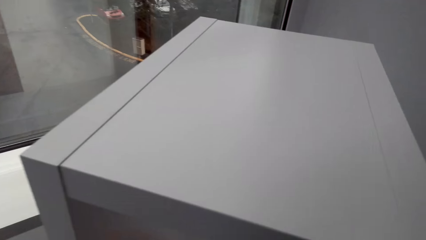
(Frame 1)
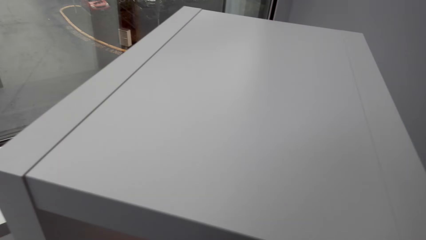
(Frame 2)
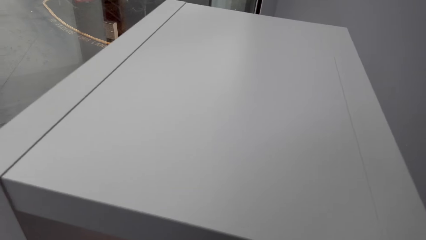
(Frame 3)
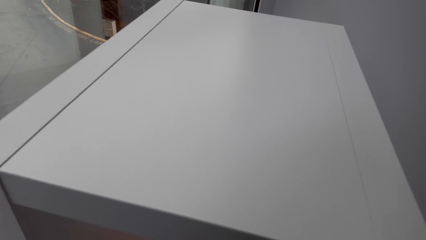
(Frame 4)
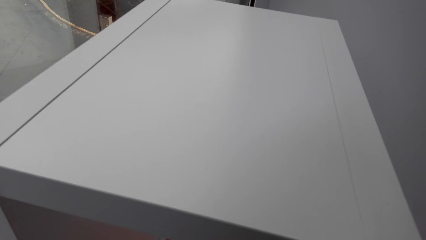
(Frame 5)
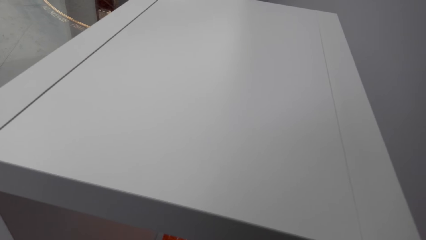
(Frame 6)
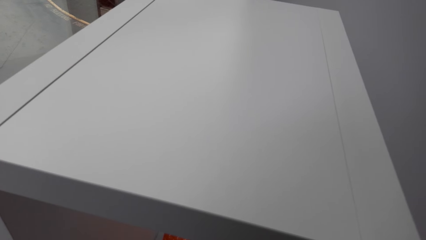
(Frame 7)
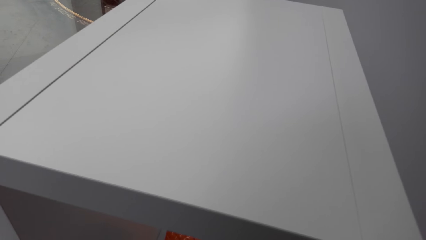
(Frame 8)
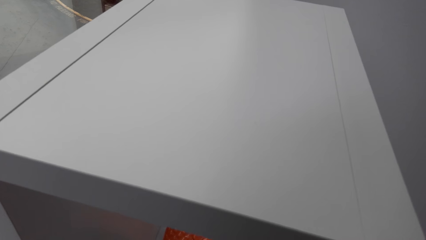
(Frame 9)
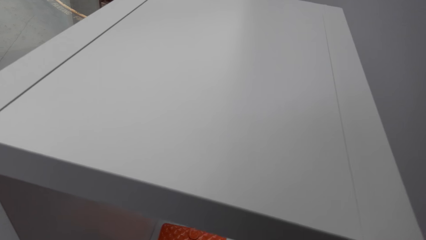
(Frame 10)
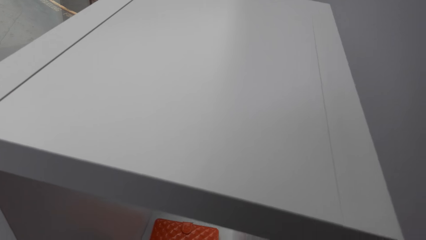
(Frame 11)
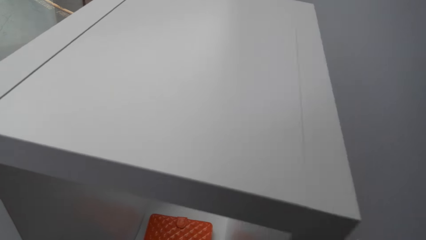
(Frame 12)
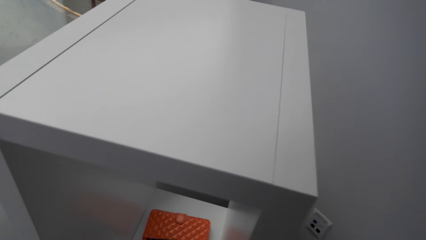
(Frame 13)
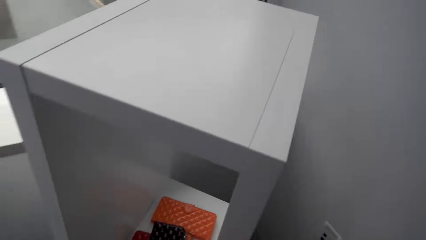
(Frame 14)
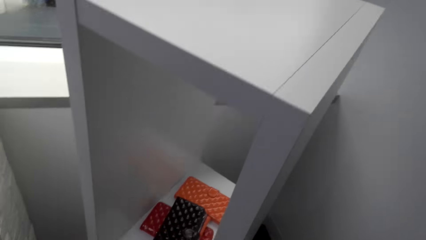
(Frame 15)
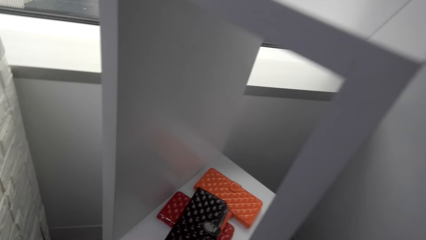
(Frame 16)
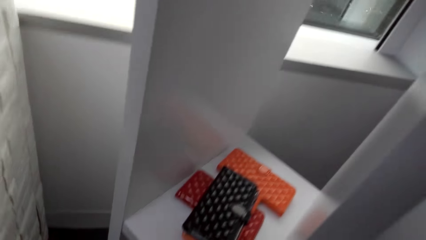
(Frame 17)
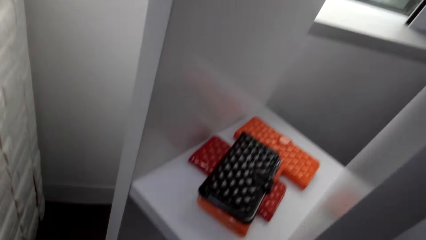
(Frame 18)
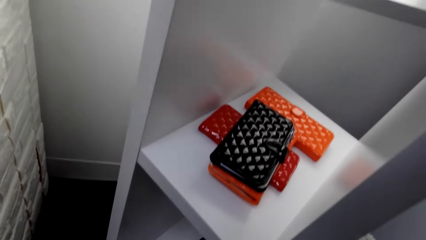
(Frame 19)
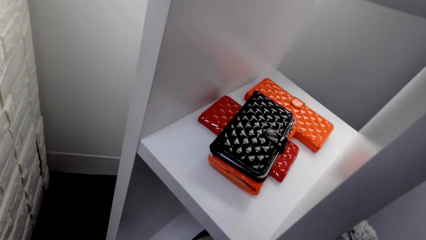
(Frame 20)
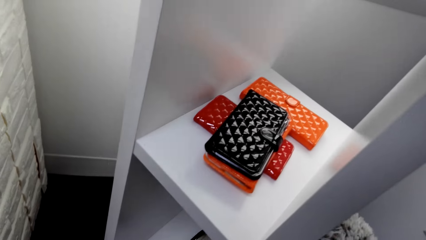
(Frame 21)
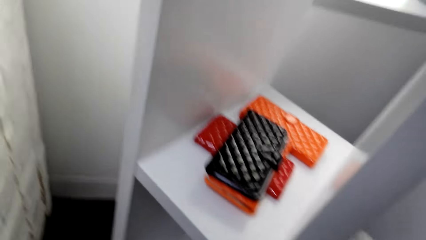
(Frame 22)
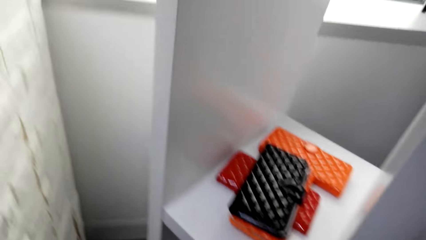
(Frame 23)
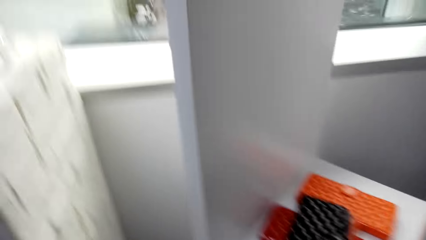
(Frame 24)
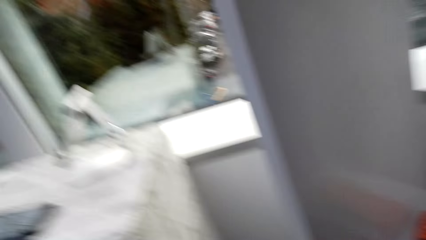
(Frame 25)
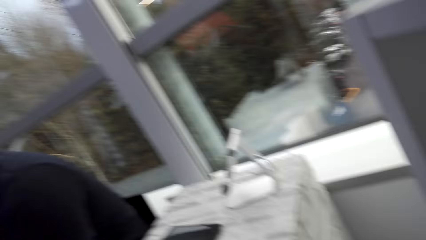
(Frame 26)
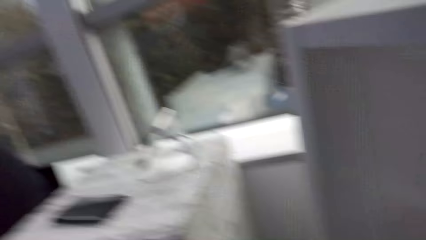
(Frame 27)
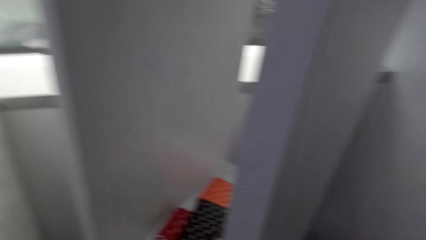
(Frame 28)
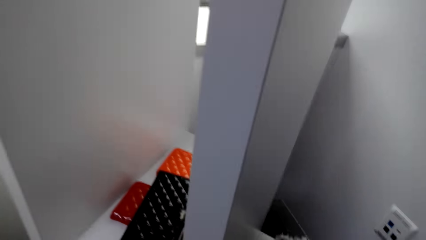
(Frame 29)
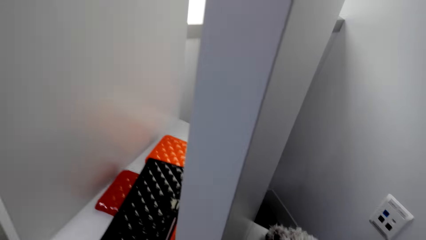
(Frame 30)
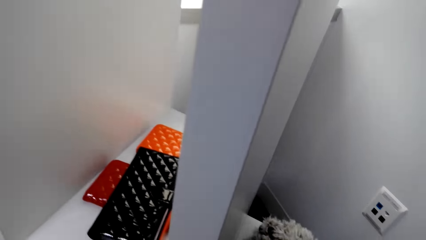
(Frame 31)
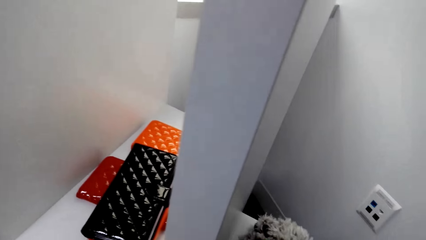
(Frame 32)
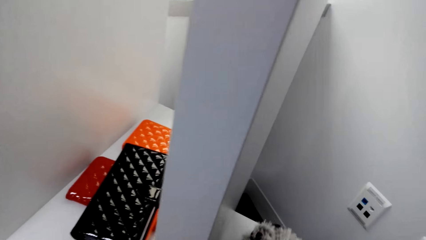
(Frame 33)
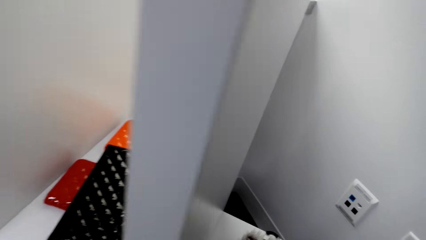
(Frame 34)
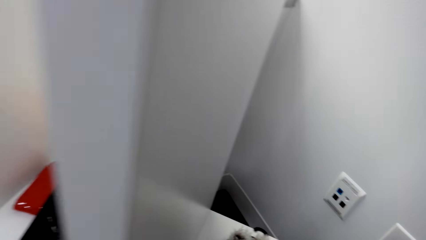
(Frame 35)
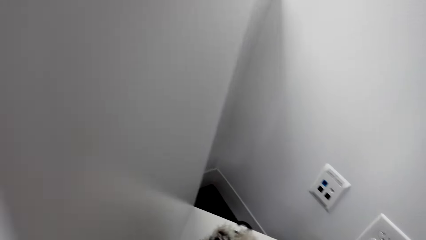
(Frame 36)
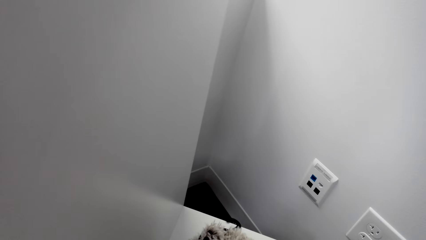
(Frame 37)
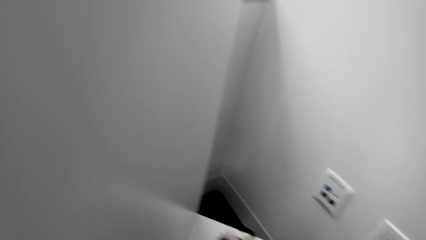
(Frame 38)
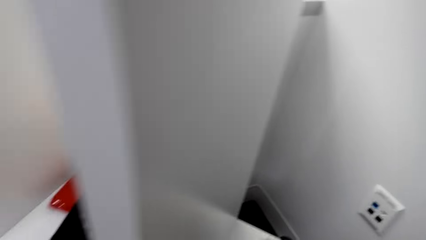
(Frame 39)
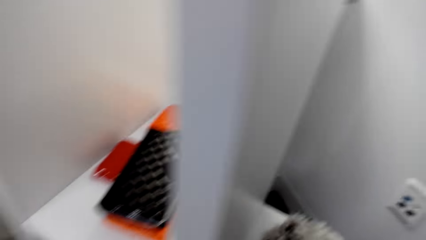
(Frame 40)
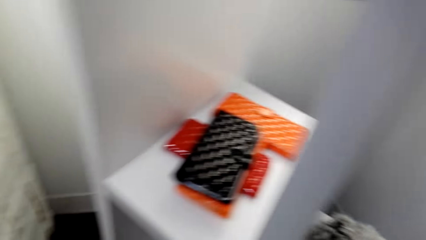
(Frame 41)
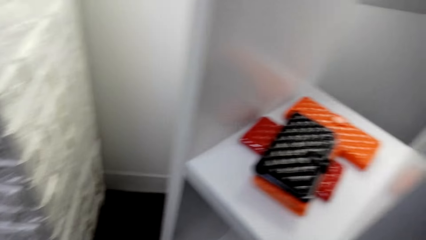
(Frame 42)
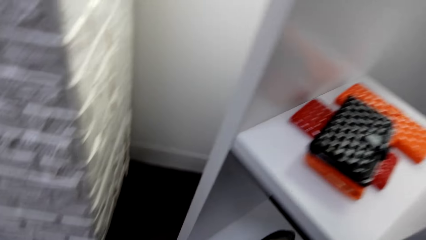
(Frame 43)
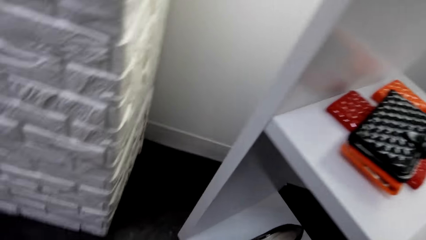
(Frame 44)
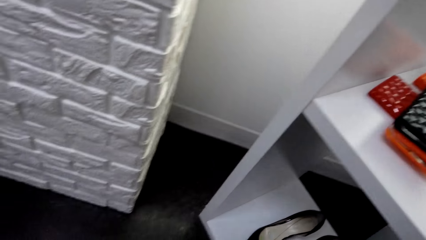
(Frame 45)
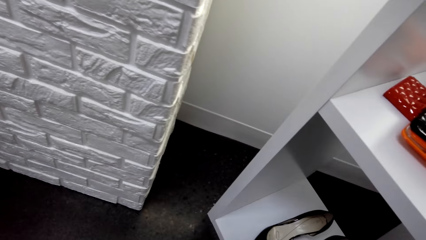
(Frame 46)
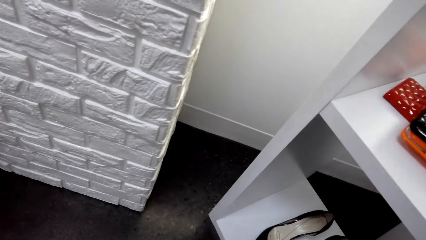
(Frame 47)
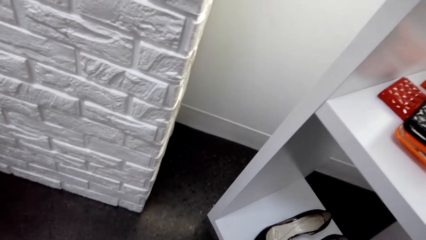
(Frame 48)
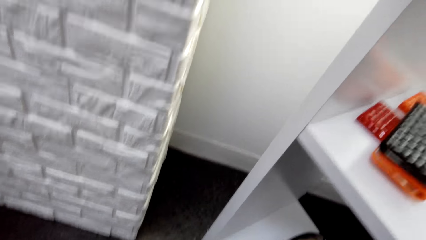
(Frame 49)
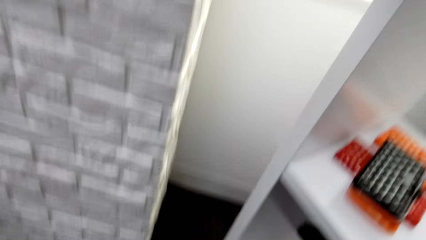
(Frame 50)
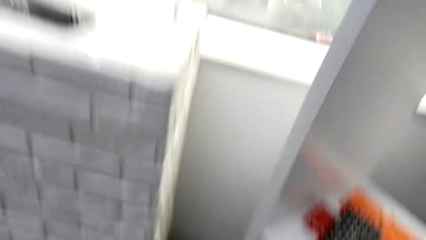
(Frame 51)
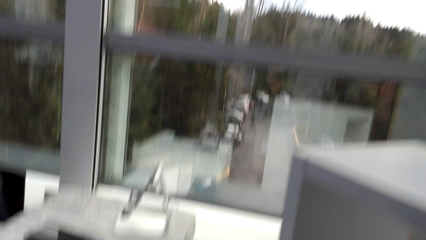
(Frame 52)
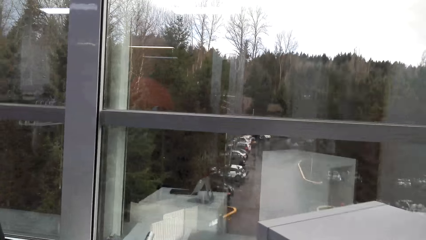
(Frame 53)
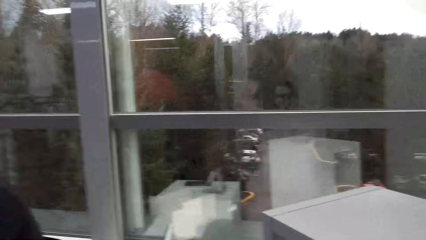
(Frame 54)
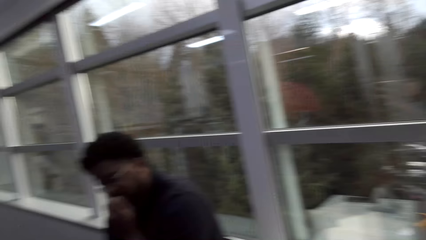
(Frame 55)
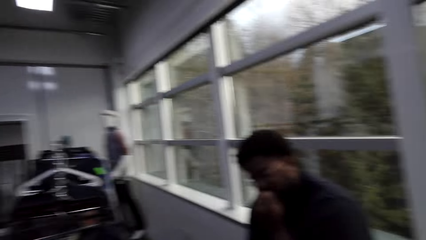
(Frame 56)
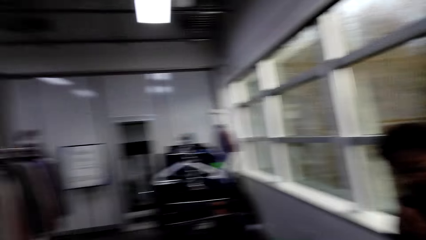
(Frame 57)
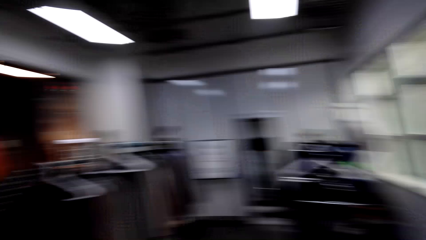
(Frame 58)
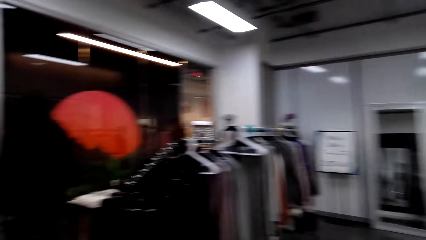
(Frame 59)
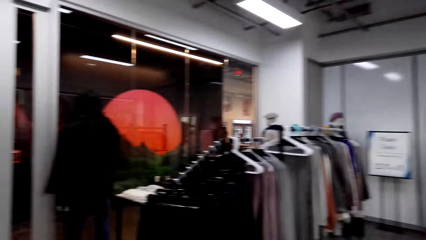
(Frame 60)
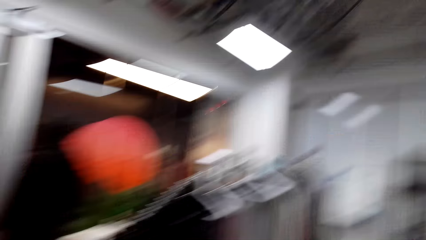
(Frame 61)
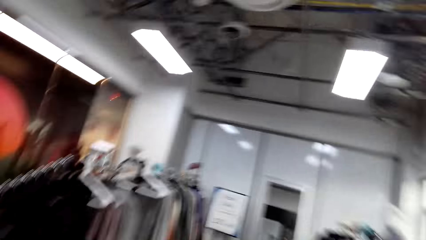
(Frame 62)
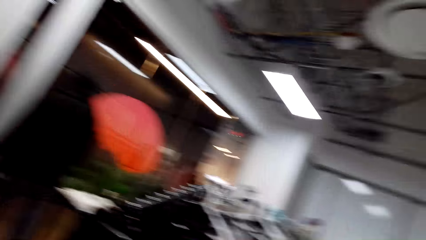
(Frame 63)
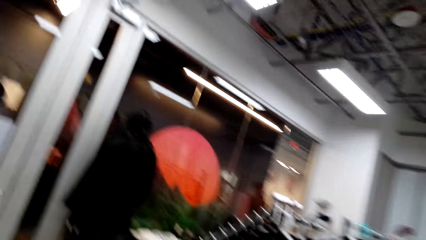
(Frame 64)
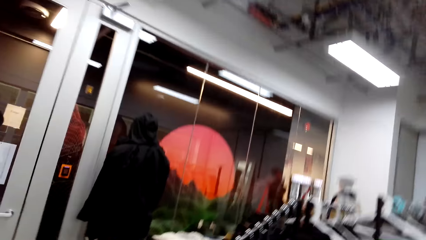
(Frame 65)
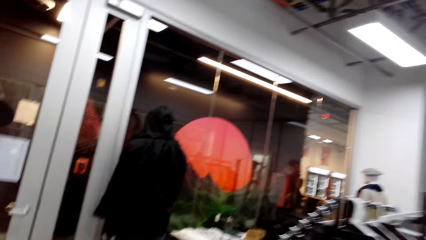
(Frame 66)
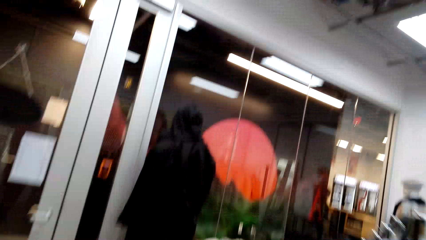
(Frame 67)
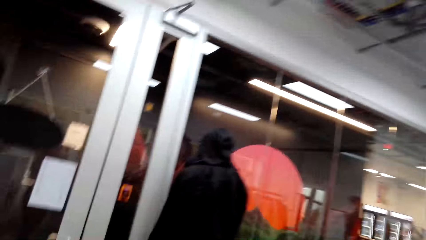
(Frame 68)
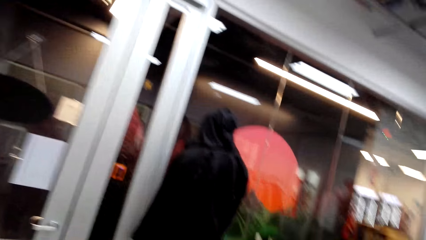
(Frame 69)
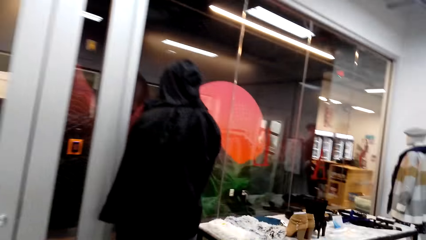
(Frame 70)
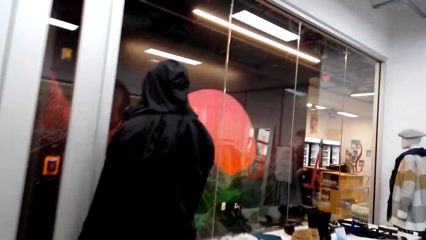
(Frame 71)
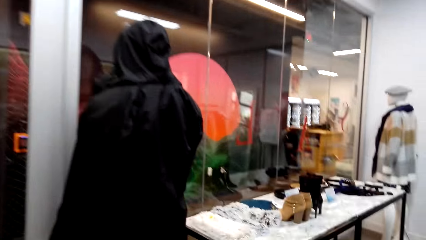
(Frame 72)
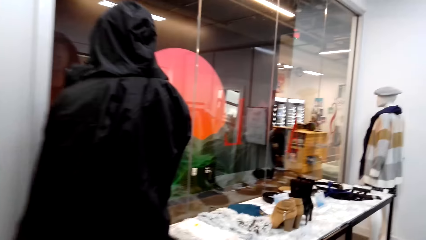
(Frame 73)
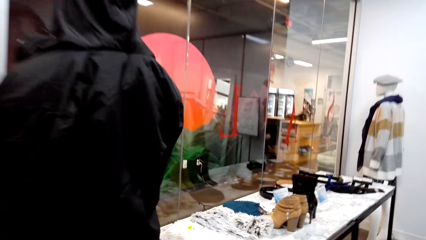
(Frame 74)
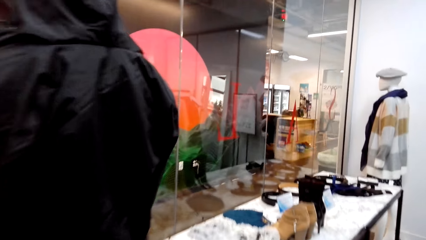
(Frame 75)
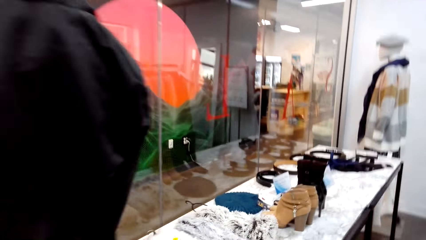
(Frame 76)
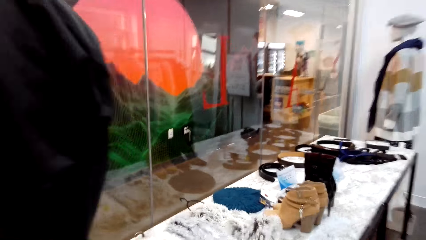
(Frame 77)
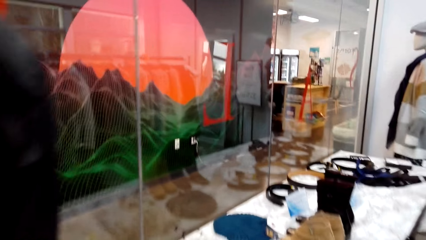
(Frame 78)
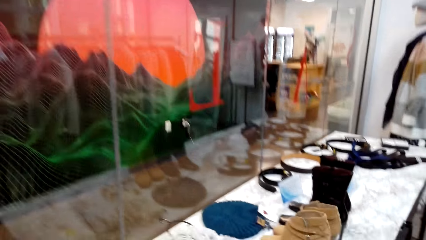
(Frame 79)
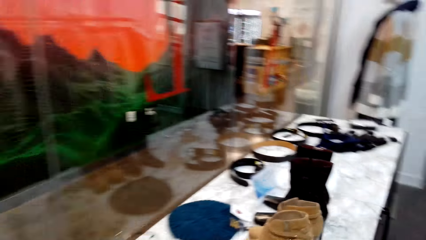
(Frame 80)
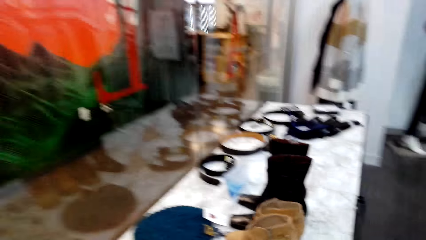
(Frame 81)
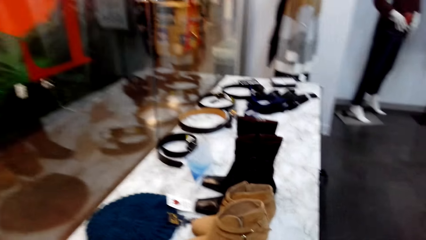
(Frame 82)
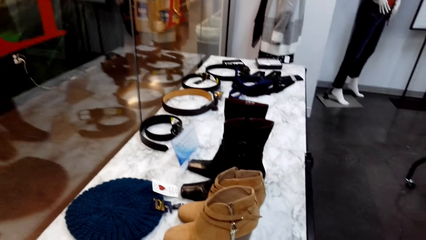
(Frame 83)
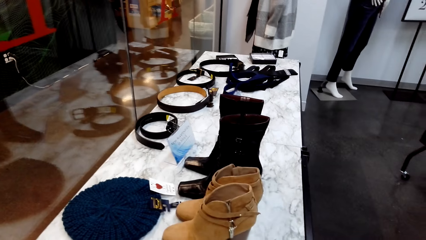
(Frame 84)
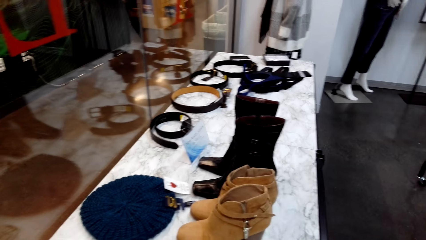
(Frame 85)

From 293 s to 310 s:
The camera wearer stares at the floor. They walk in the shop. They walk to the display.
